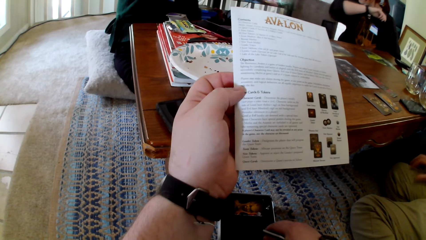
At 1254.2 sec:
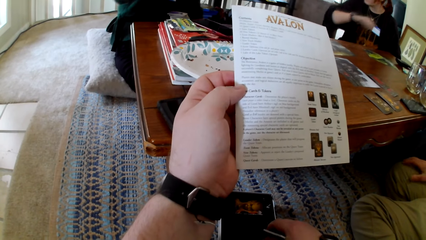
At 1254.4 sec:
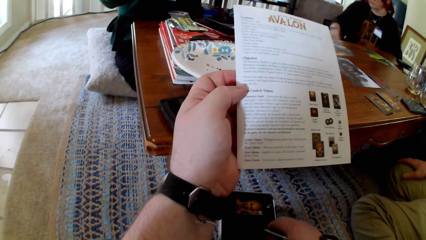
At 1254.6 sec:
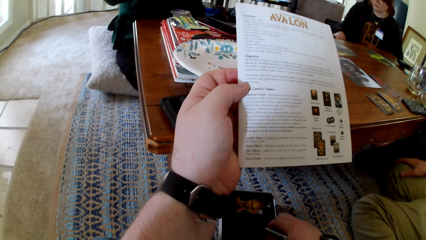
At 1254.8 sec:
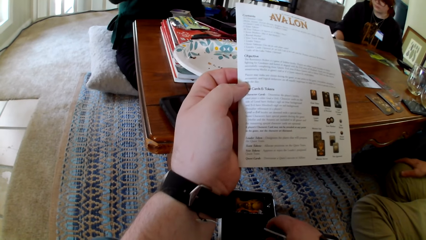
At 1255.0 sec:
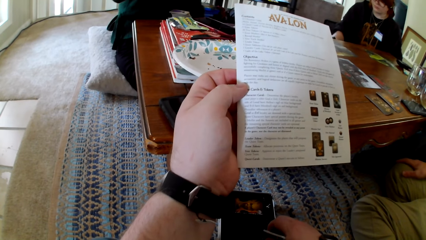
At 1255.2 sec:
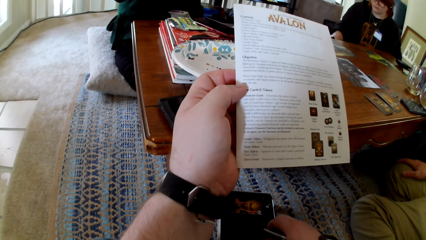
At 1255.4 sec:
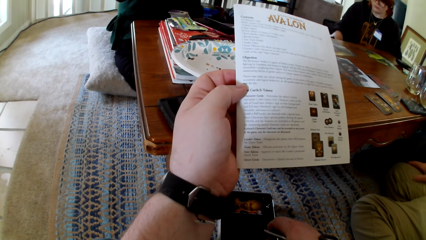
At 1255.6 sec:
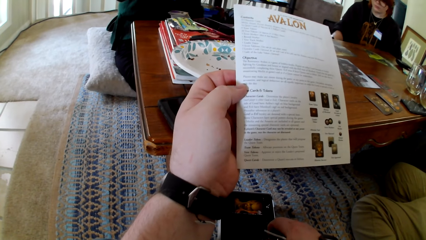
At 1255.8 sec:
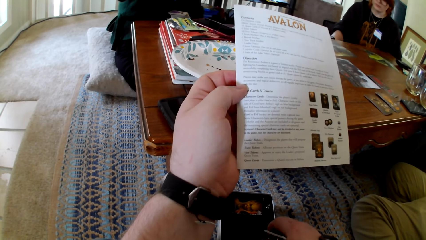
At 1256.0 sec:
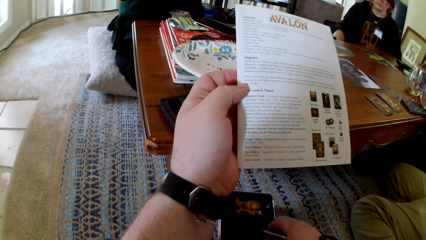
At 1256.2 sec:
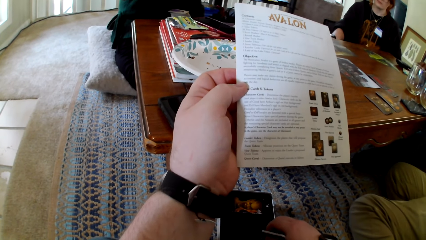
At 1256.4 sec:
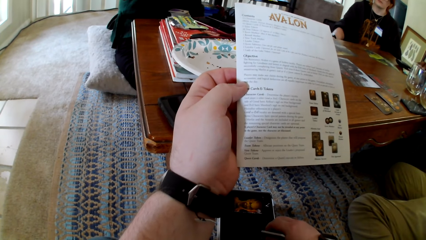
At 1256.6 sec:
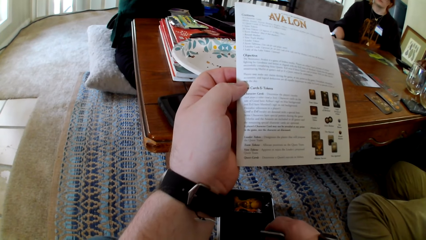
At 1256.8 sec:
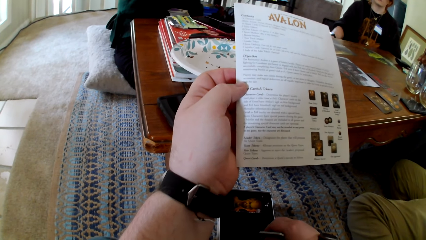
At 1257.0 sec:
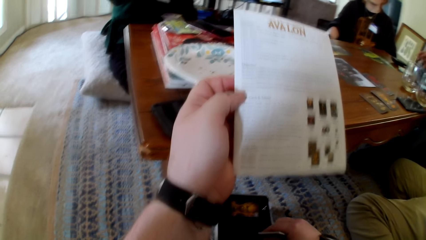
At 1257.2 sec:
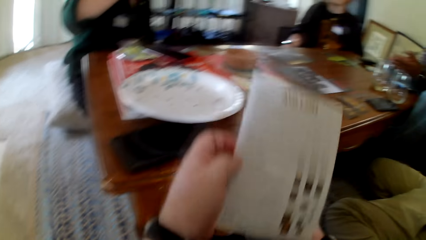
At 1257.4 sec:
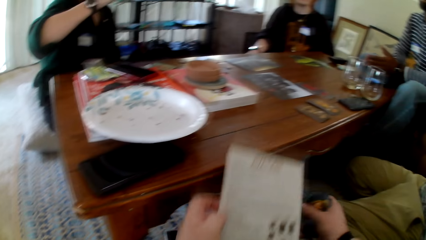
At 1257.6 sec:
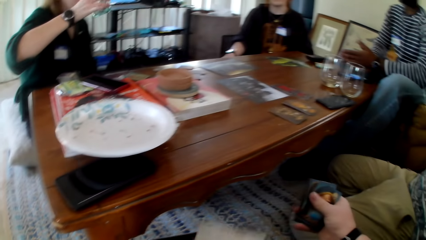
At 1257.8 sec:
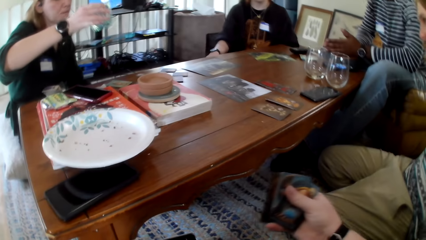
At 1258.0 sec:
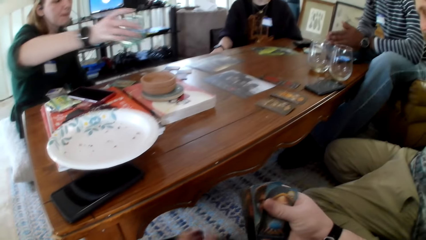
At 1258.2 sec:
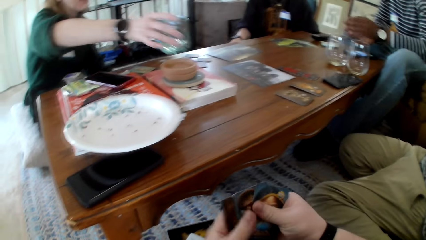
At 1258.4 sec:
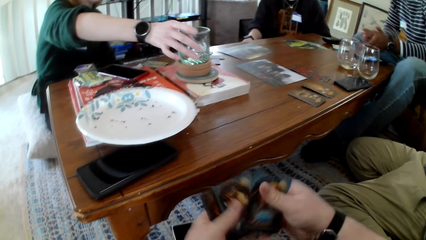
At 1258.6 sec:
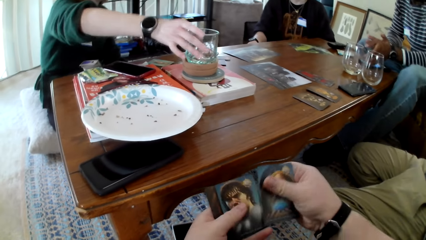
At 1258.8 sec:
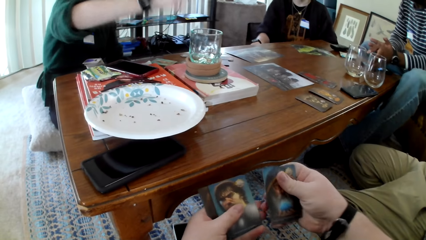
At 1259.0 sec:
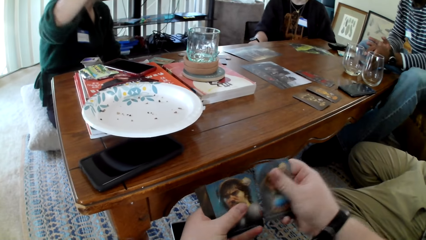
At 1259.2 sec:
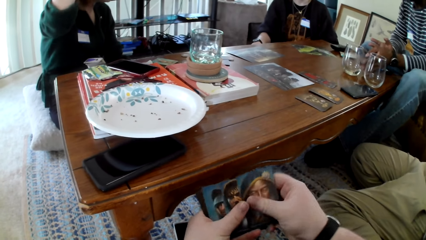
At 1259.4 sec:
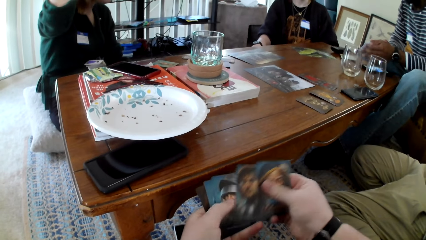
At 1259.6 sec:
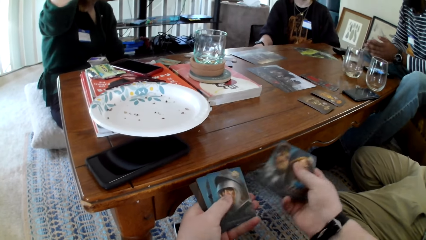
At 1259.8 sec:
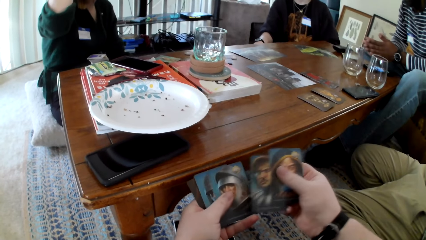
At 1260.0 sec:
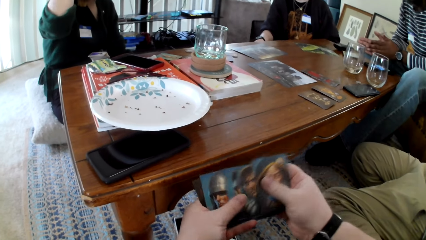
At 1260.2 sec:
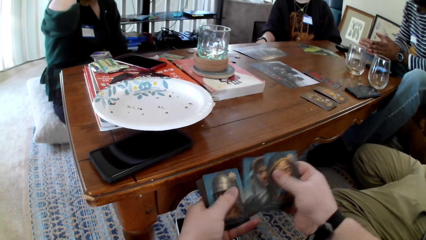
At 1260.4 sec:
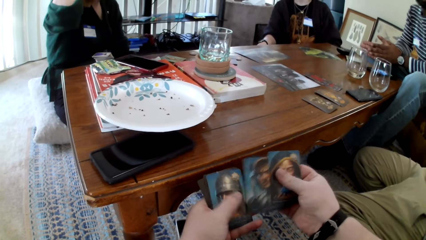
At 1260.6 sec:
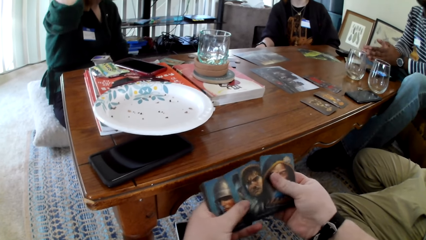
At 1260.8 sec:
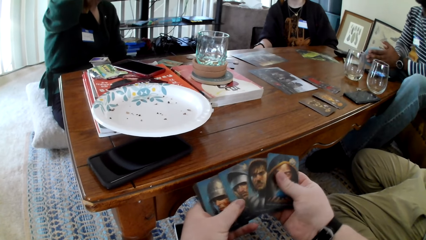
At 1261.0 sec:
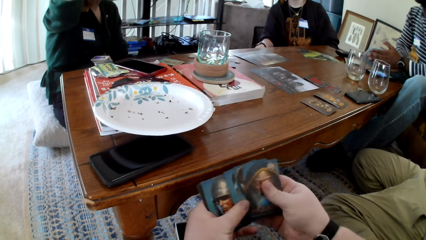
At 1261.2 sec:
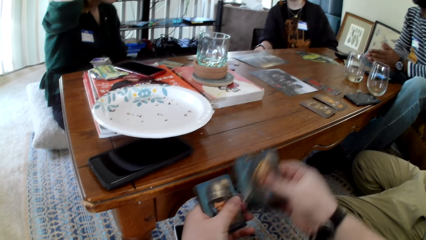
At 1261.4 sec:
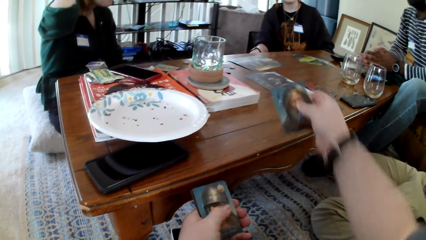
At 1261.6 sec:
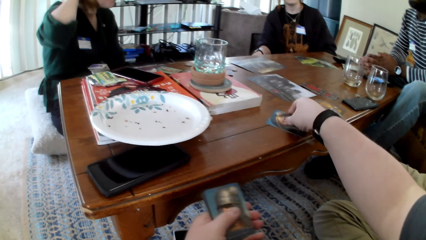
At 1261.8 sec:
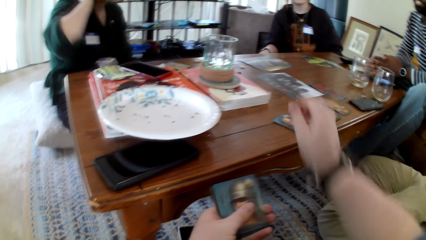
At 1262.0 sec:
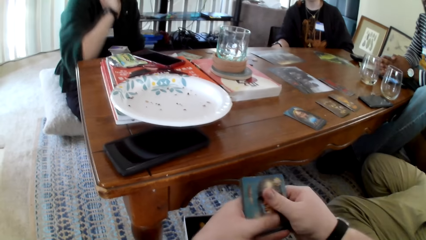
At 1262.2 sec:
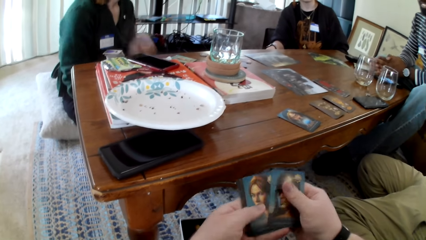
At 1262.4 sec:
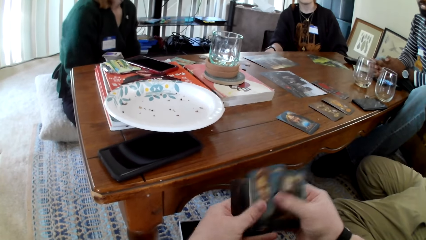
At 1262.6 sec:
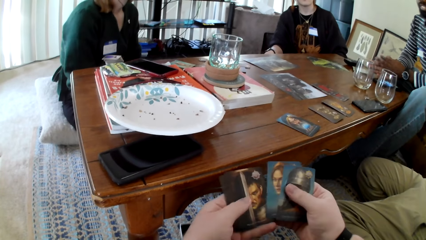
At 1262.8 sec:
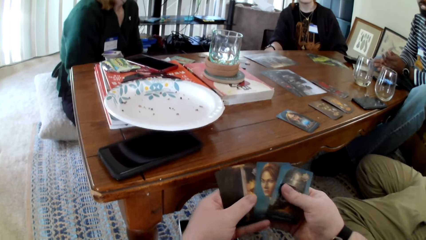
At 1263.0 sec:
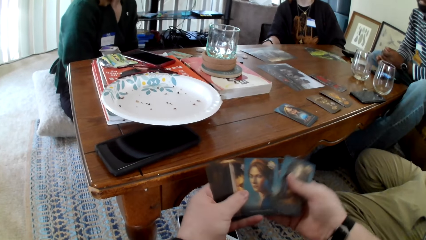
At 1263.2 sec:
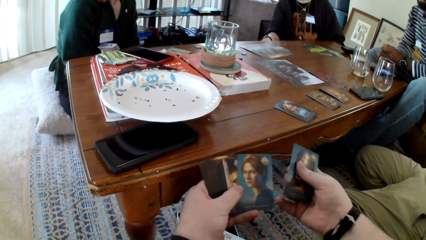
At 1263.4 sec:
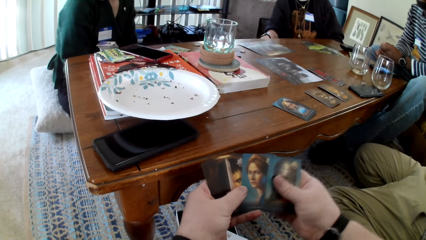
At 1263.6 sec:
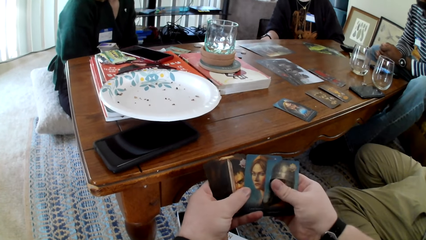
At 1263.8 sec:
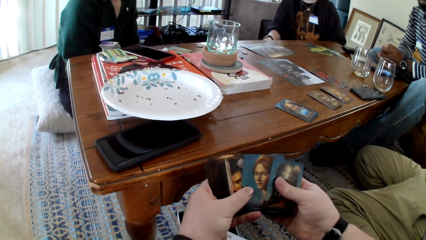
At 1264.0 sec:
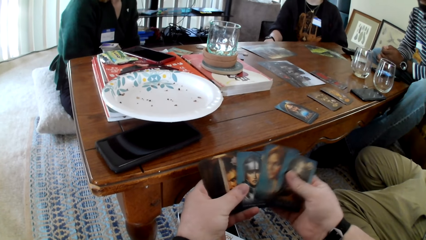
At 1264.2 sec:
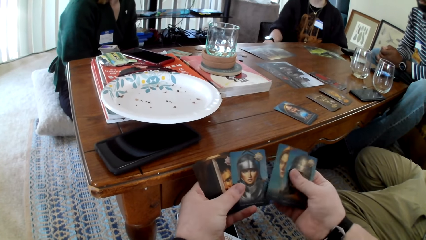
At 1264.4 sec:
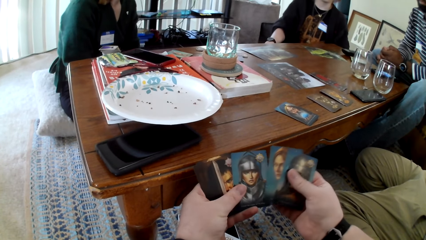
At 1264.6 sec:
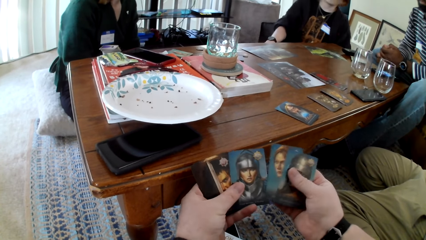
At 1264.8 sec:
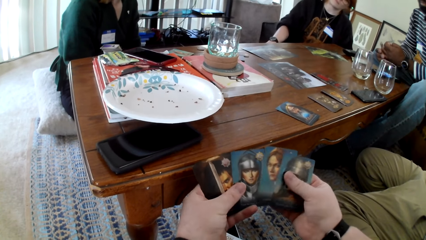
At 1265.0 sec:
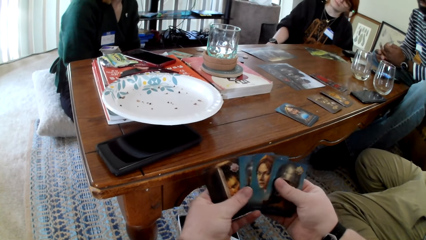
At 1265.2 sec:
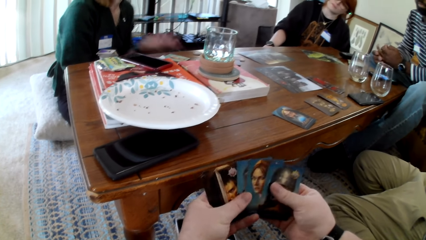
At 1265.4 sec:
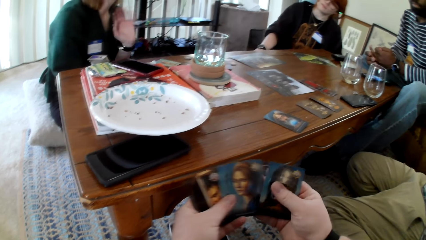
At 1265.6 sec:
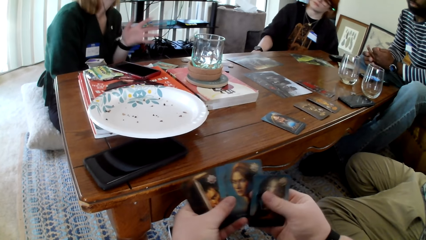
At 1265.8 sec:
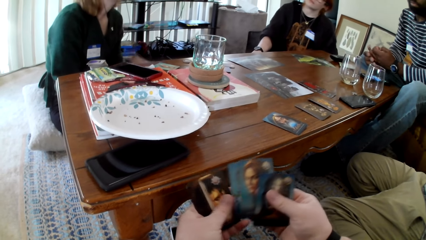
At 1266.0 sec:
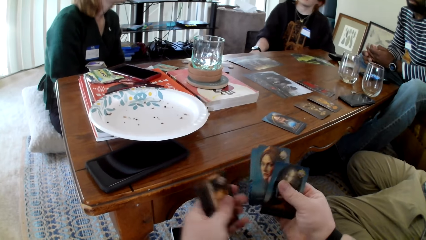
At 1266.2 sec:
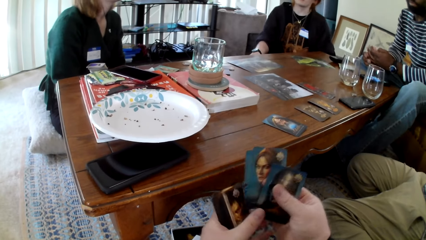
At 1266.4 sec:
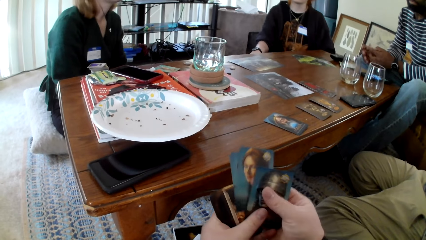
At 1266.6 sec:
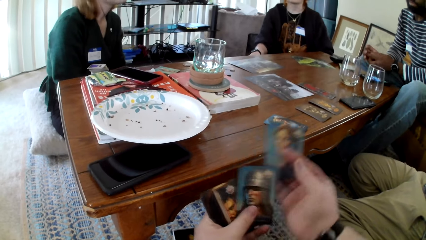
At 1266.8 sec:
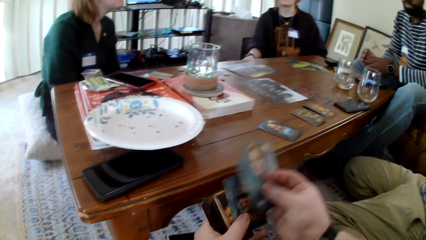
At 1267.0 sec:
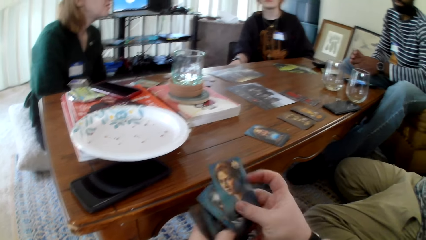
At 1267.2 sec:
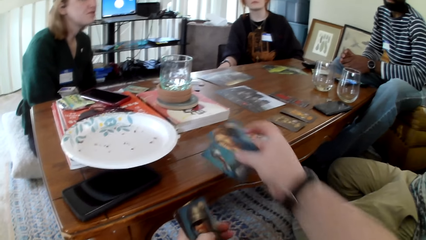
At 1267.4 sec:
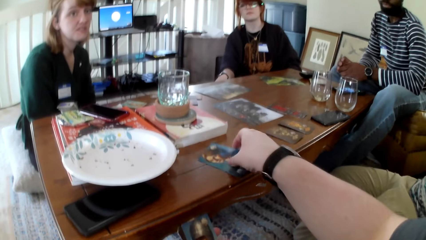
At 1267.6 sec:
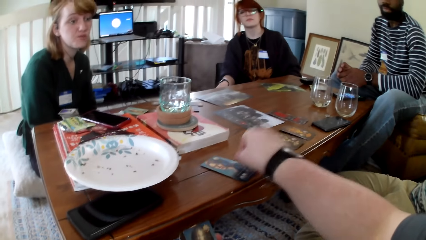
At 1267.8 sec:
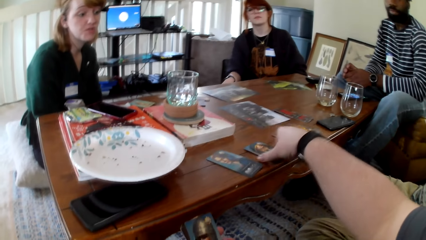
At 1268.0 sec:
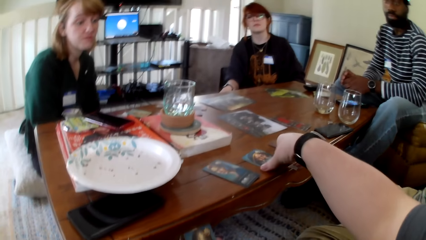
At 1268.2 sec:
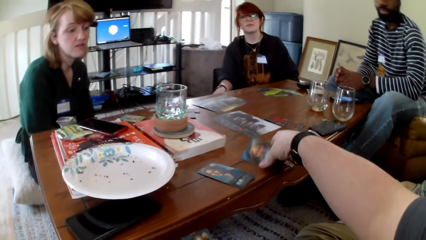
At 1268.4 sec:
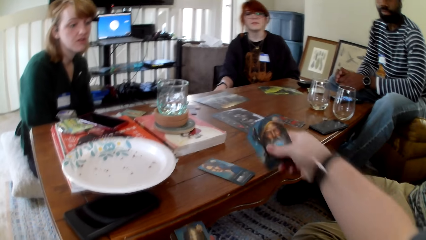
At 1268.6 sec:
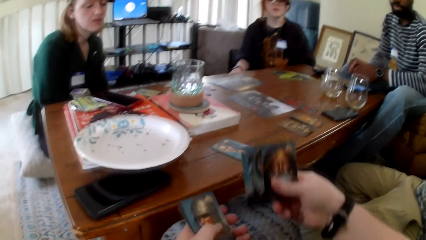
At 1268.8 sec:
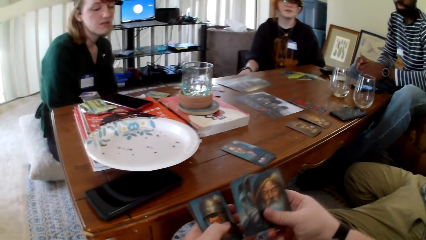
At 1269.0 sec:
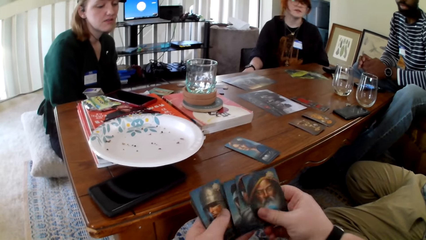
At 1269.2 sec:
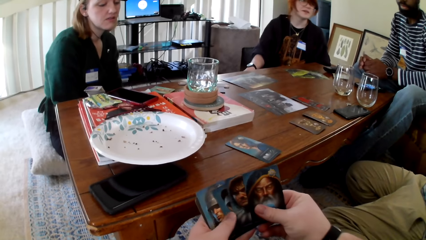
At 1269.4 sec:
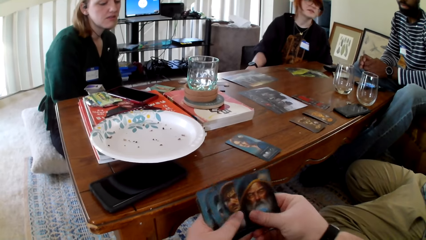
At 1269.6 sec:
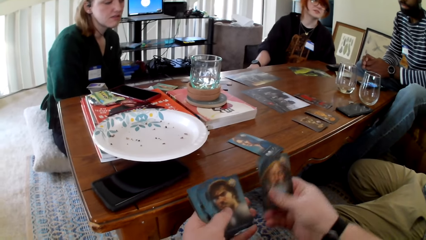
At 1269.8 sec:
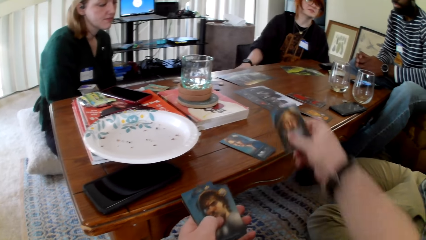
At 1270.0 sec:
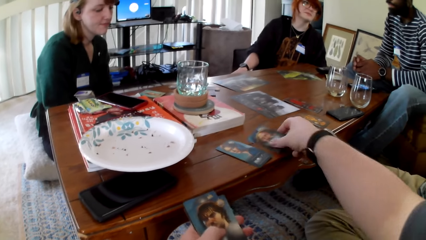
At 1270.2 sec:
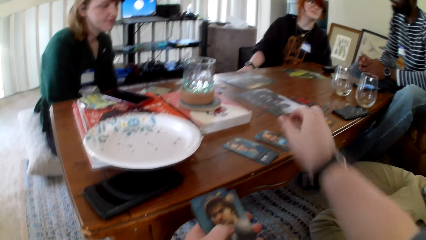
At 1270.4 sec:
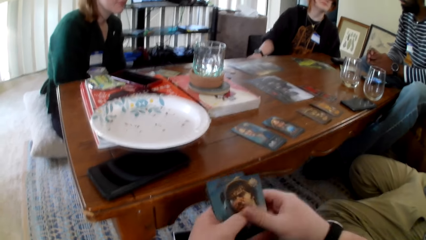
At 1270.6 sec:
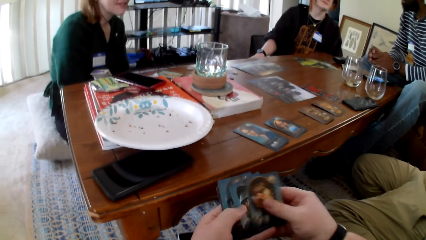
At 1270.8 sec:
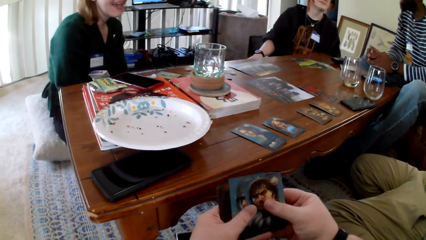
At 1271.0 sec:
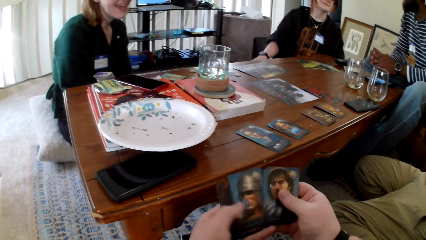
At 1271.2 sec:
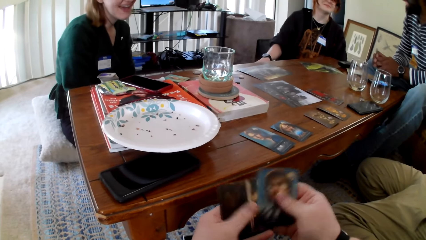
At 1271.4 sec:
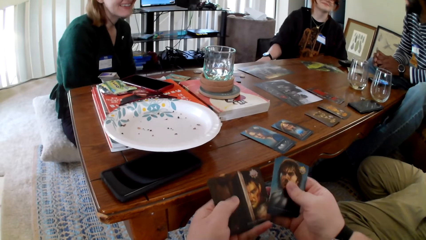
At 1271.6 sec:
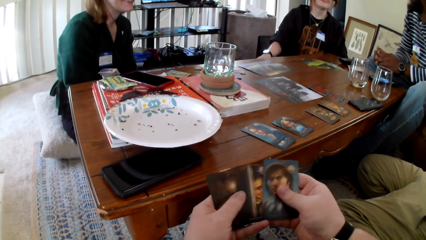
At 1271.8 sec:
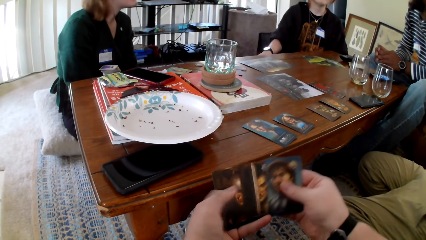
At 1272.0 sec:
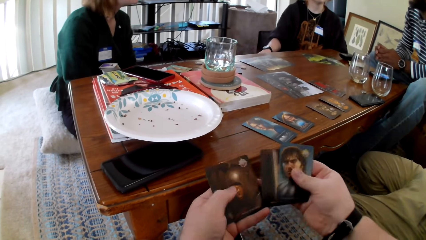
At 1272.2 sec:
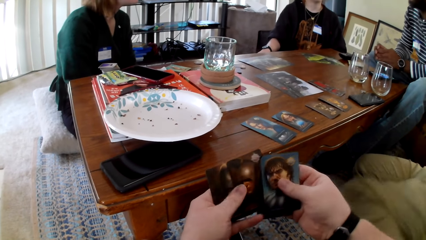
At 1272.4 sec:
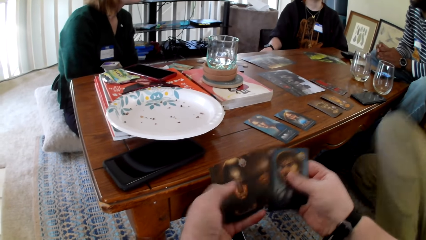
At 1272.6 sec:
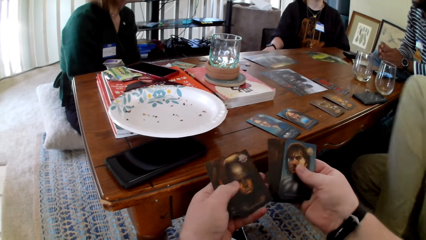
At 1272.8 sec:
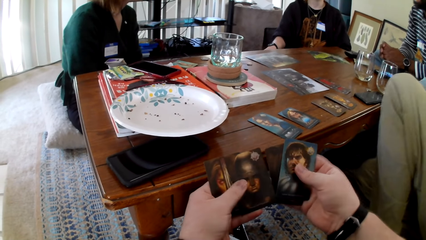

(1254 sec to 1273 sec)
A woman picks up a glass. The camera wearer reads the pamphlet. He touches a phone. He puts the pamphlet on his legs. He checks the cards and touches the cards. The woman puts the glass on the glass holder. The camera wearer checks the cards. He puts the cards on the table and checks the cards. He touches the cards, picks up a card, and puts the cards on the table. He picks up a card, checks the cards, and puts the card on the table. He touches the cards and checks the cards.
